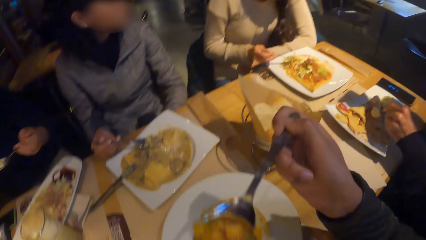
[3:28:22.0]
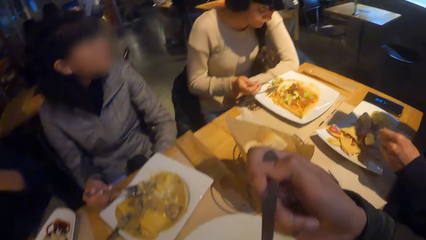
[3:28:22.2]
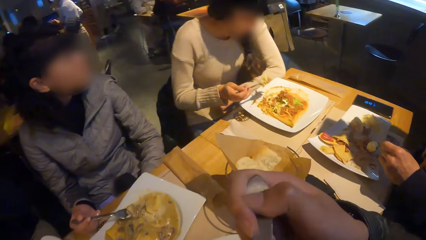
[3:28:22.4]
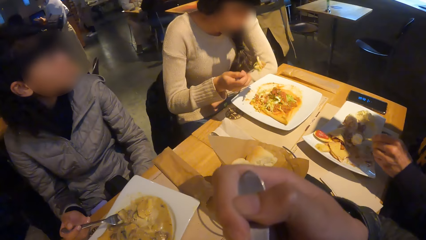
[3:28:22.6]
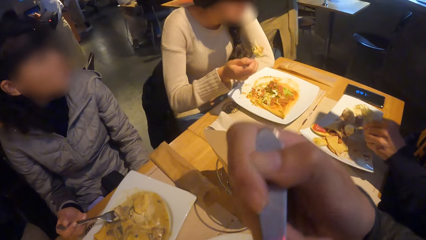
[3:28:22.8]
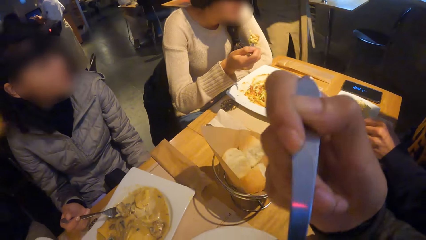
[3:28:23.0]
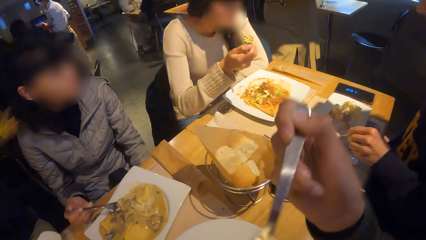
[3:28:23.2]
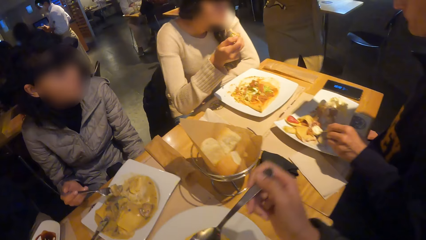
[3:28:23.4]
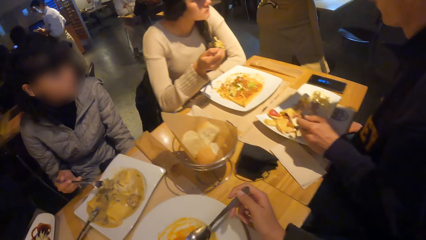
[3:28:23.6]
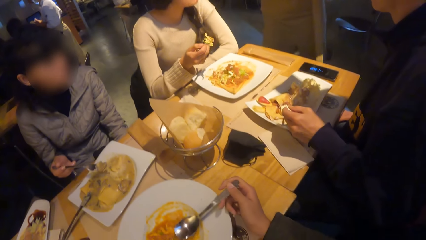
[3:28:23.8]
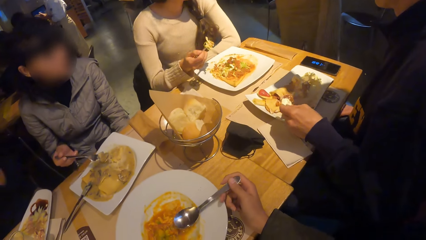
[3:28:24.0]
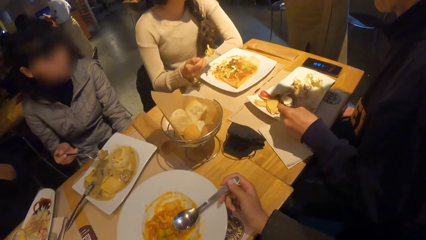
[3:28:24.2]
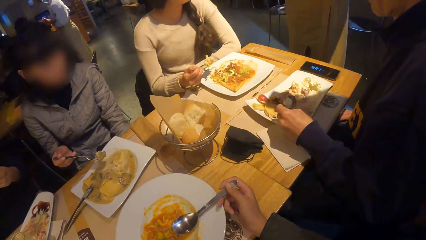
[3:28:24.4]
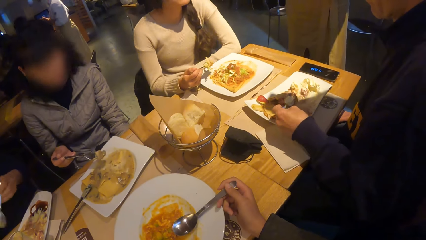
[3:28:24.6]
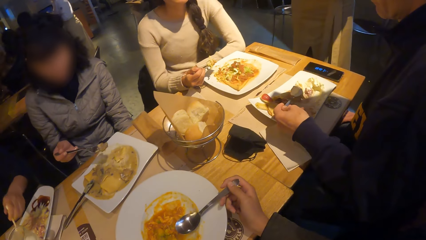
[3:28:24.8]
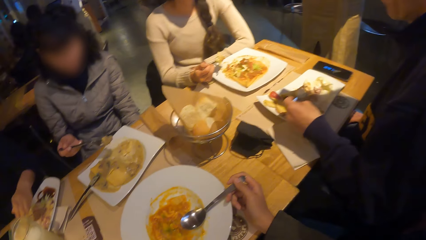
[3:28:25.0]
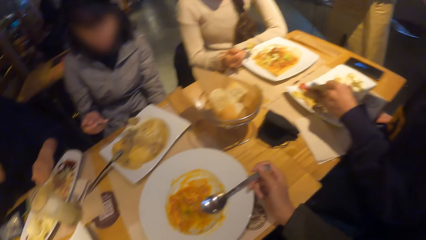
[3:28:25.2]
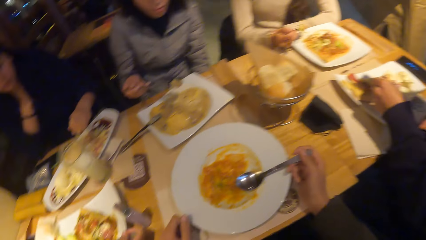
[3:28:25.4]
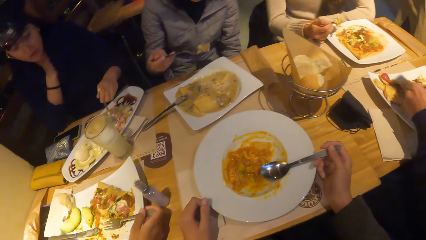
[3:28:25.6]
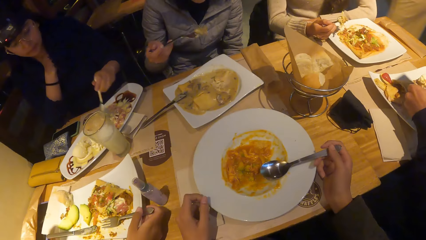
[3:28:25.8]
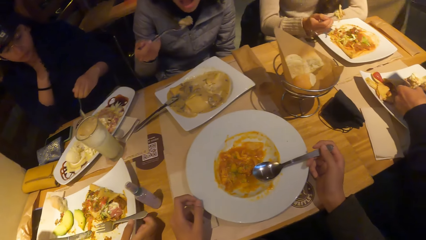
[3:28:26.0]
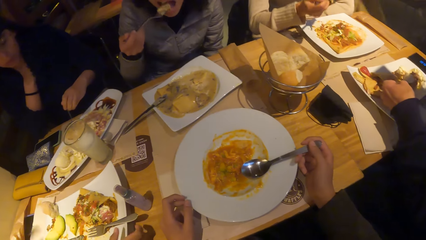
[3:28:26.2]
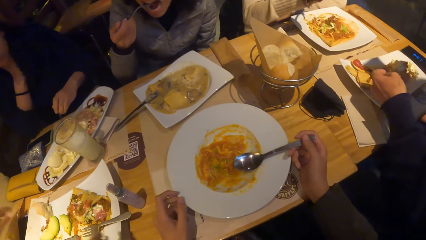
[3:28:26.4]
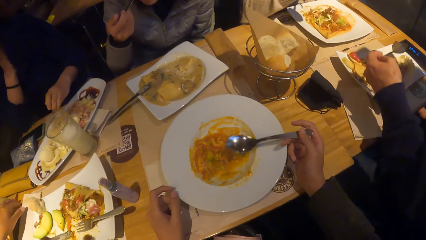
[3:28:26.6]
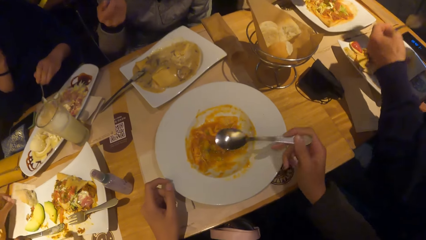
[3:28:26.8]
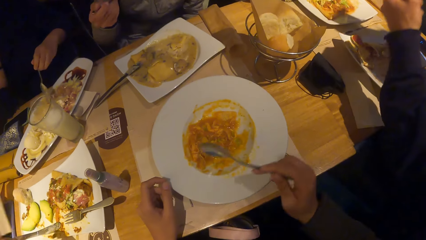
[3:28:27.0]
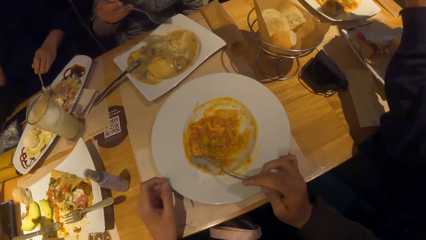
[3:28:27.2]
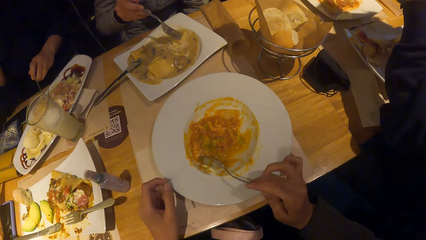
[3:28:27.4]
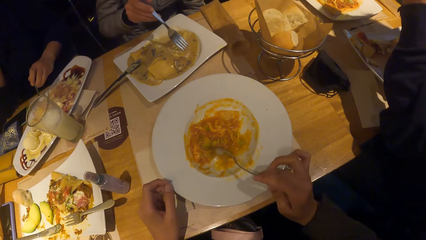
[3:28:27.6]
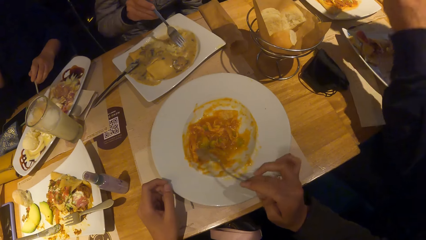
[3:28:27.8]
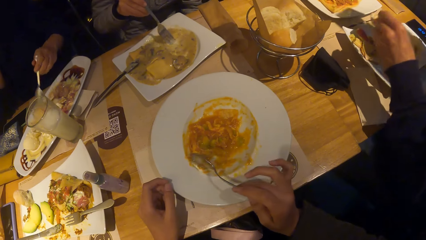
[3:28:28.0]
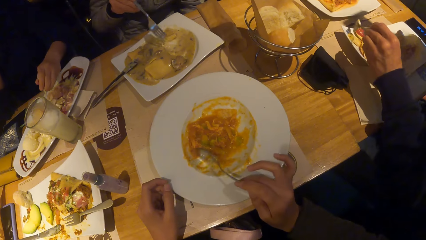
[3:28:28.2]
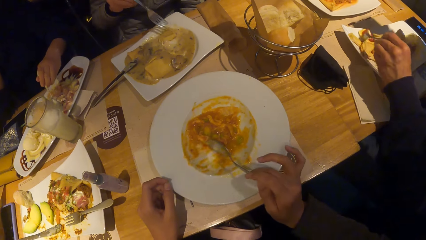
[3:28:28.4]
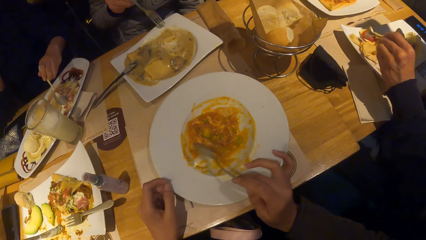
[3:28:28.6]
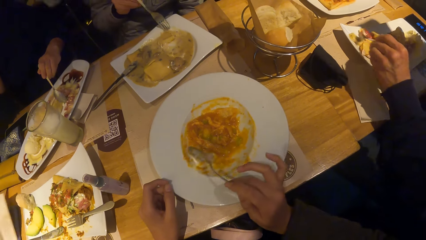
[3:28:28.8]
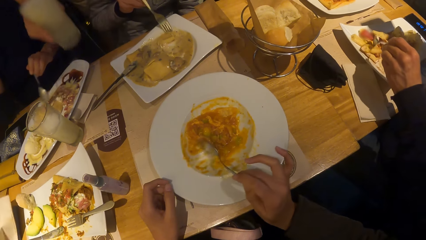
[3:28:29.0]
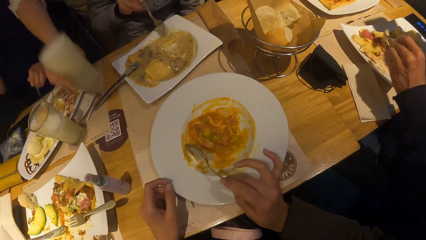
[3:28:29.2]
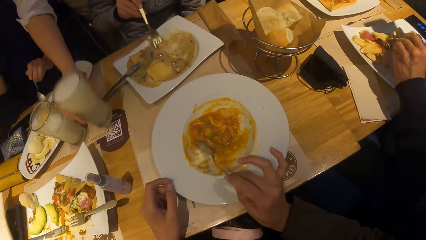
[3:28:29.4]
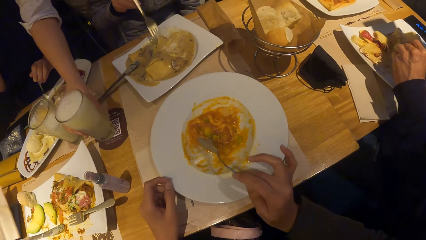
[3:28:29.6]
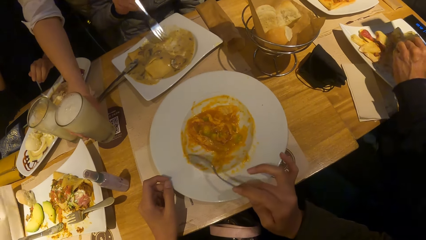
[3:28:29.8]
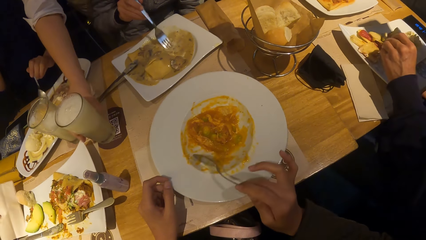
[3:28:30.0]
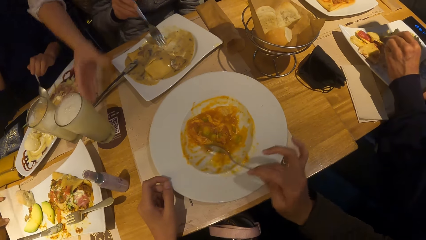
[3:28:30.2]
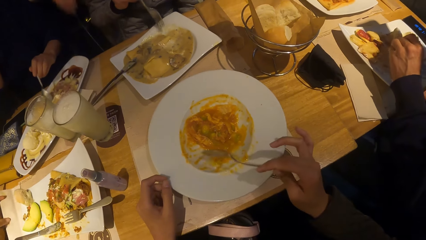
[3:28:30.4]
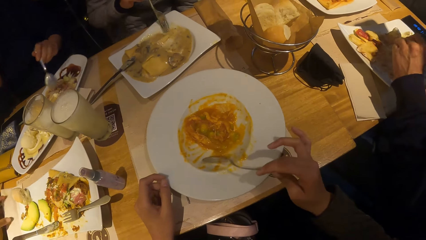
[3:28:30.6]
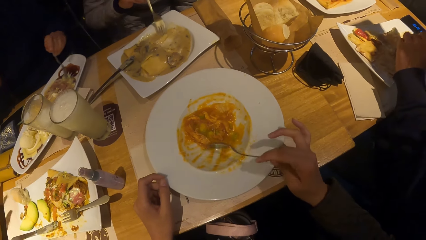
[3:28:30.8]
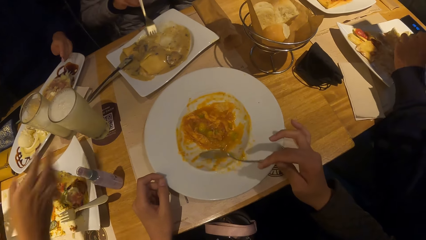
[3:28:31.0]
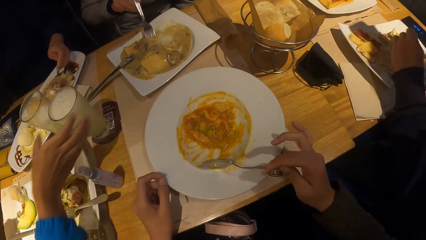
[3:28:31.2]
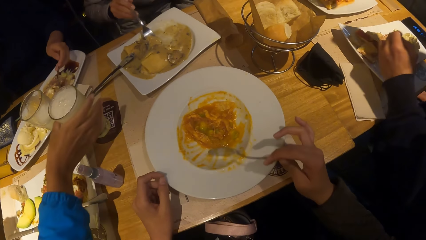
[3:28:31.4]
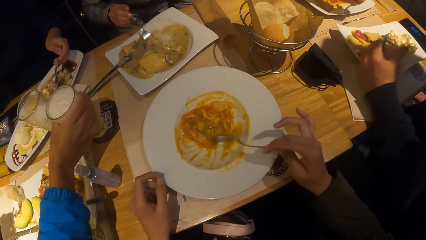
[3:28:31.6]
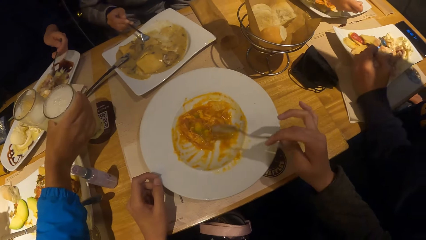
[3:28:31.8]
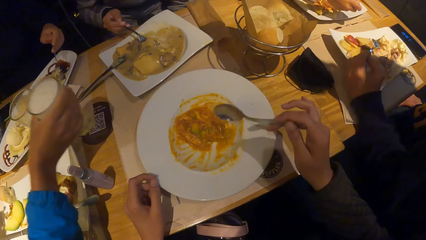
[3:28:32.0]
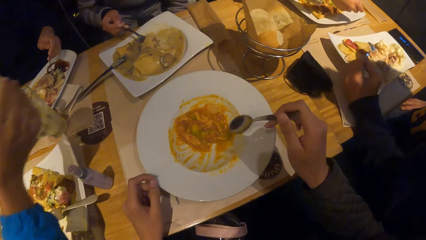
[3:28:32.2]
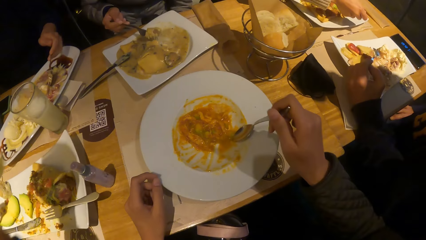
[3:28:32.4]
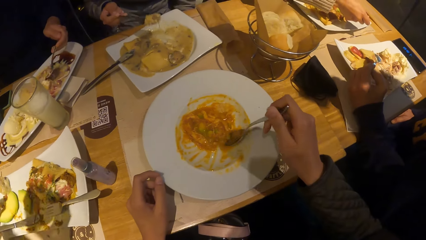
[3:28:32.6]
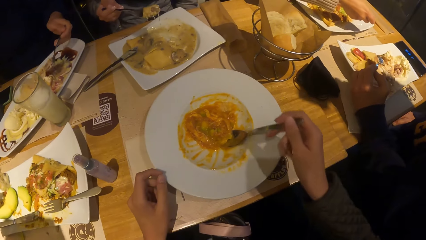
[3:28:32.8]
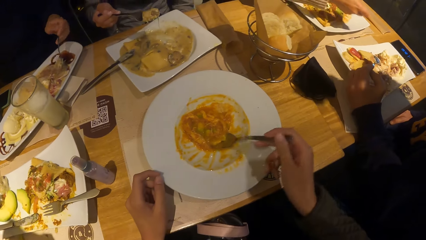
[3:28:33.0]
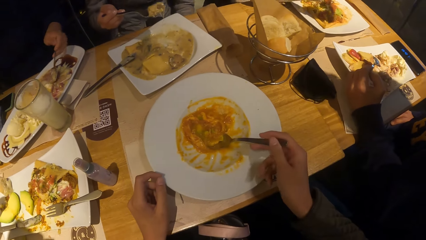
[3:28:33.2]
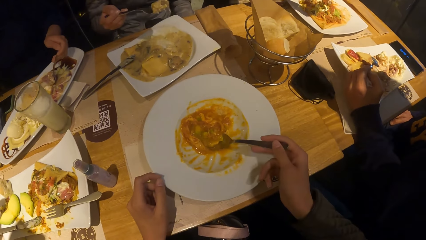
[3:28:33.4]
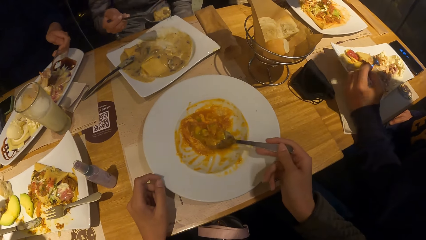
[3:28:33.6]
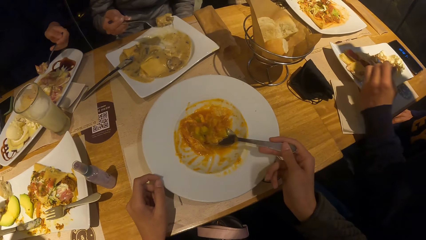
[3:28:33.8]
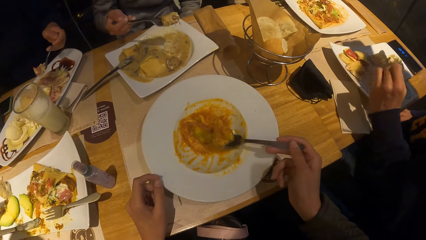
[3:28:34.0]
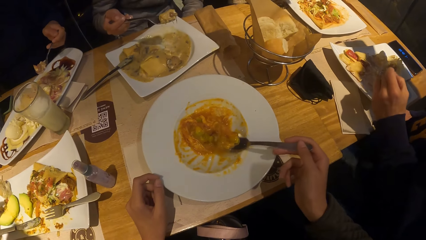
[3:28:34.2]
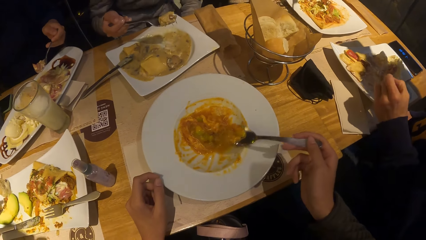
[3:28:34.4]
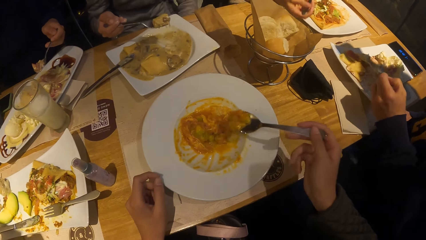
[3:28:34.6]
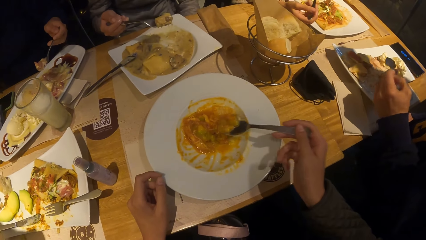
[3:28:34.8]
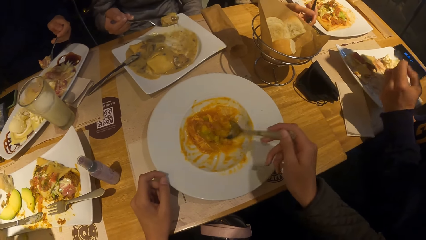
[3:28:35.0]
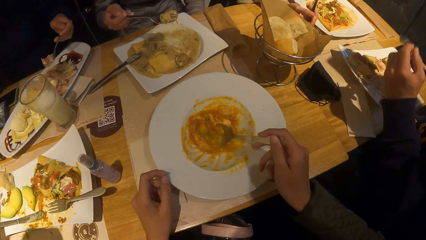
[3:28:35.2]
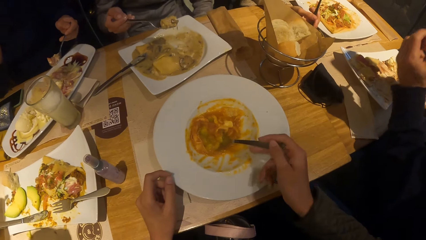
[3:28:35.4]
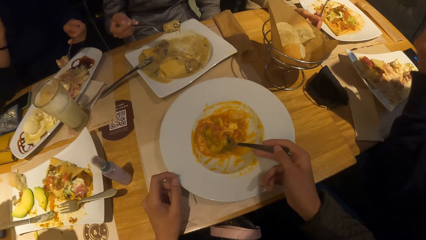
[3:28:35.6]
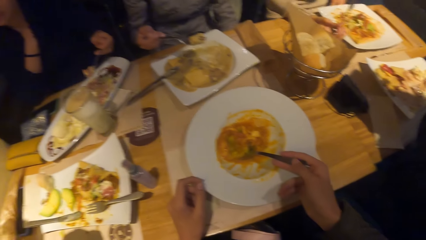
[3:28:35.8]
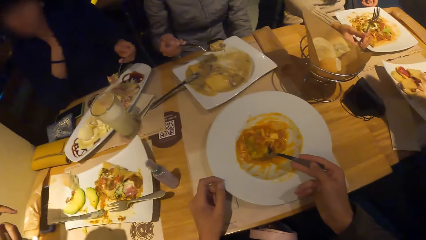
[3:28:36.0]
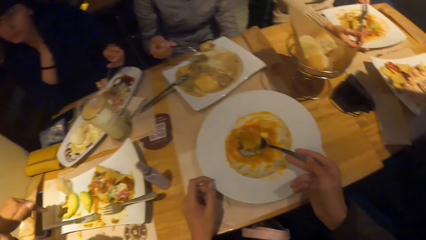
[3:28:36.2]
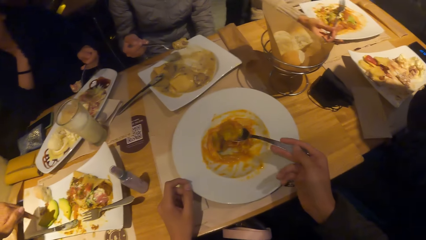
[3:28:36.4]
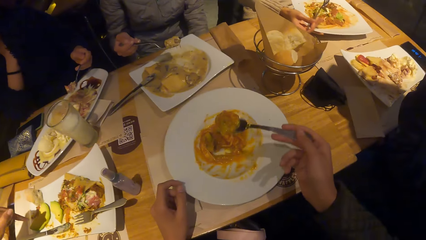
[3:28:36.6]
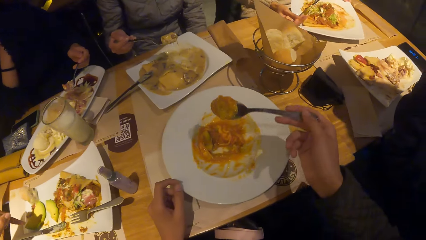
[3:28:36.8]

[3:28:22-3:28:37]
A waiter drops a cup of lemonade on the table with her right hand. A woman picks up the cup of lemonade from the table with her right hand. A person holds a glass of a drink.
